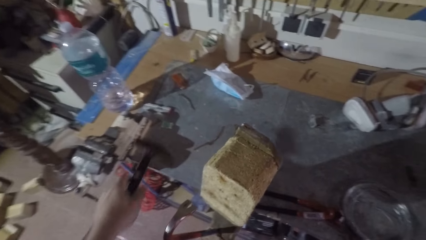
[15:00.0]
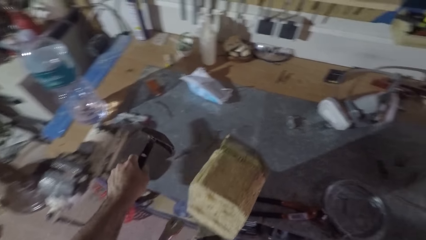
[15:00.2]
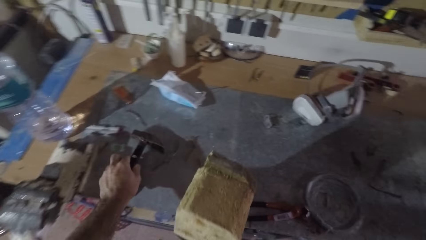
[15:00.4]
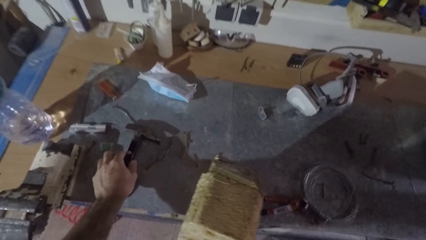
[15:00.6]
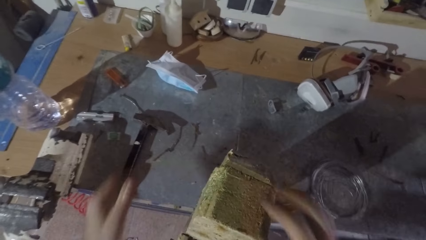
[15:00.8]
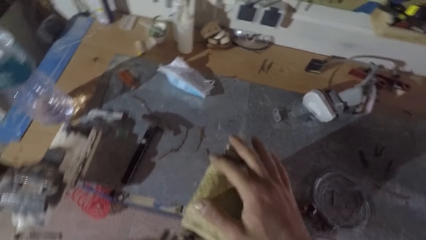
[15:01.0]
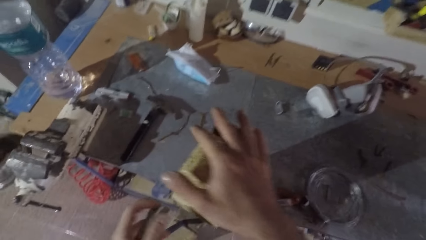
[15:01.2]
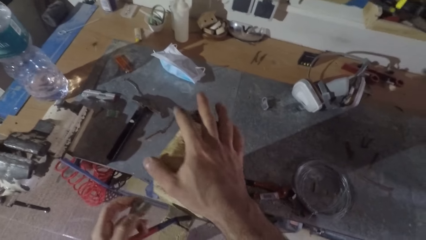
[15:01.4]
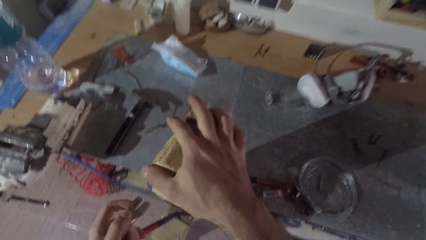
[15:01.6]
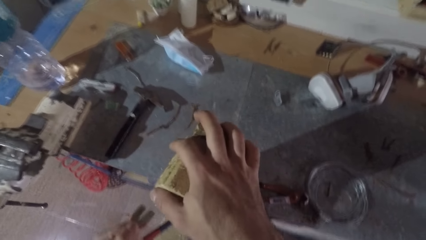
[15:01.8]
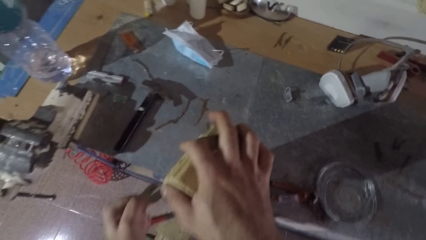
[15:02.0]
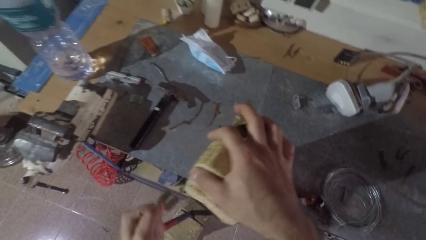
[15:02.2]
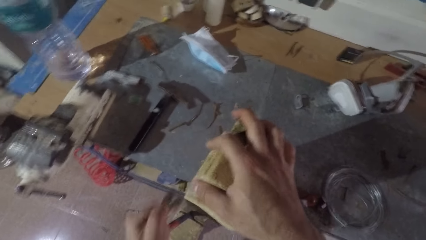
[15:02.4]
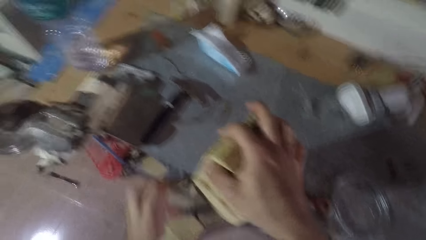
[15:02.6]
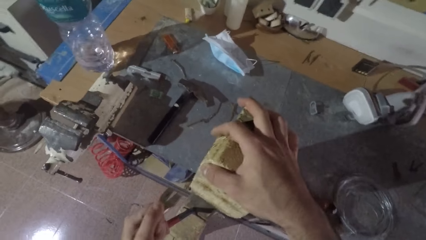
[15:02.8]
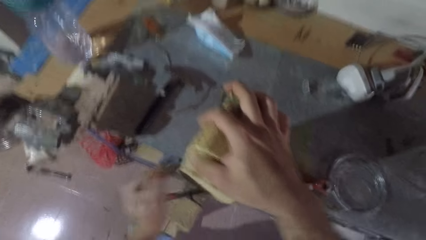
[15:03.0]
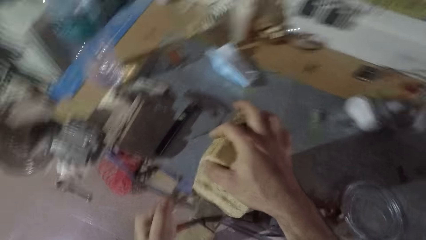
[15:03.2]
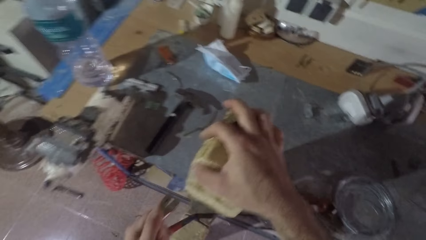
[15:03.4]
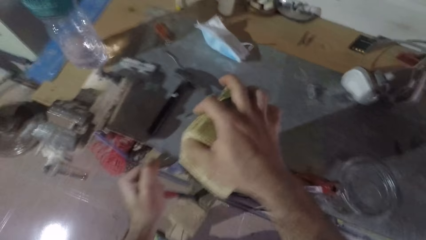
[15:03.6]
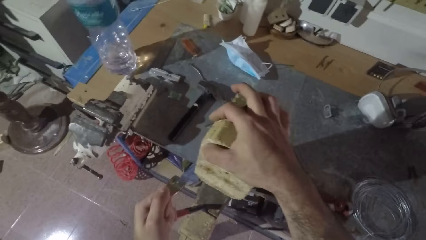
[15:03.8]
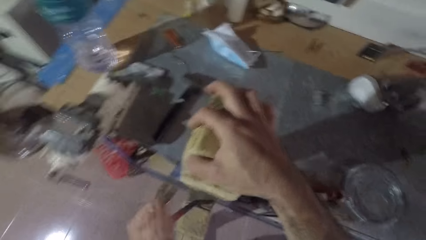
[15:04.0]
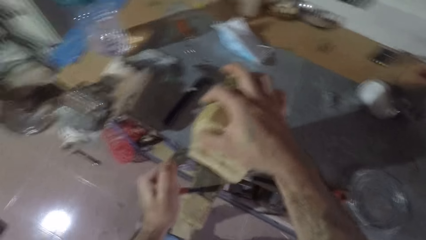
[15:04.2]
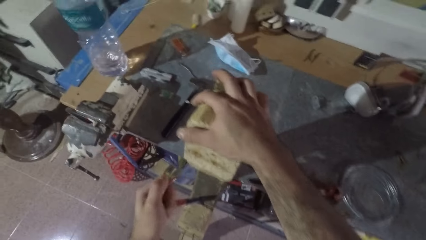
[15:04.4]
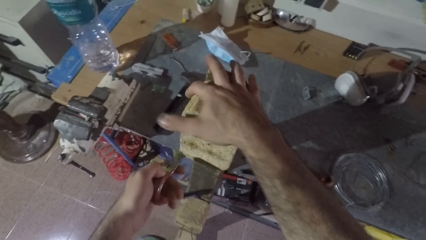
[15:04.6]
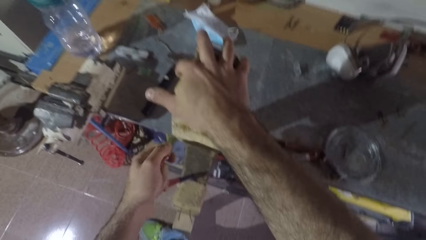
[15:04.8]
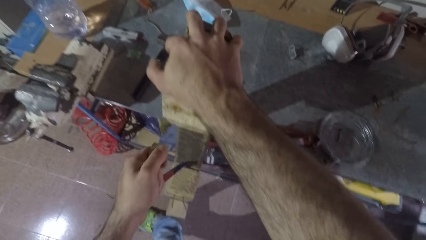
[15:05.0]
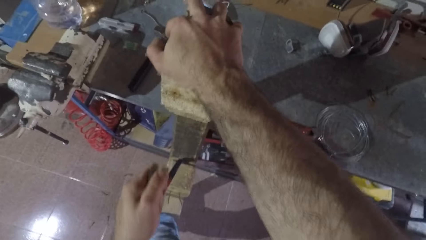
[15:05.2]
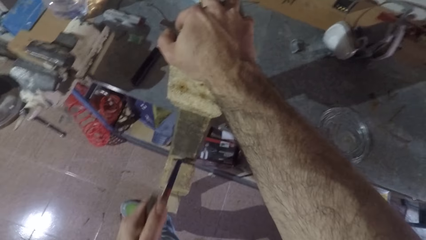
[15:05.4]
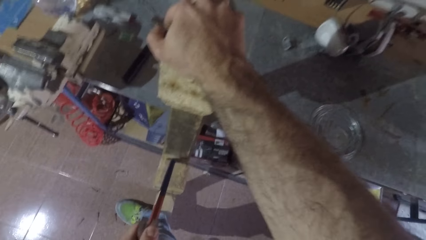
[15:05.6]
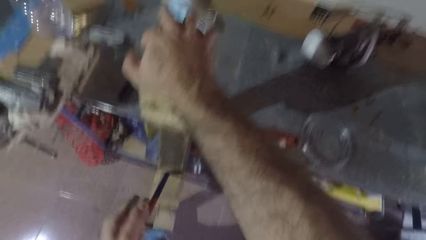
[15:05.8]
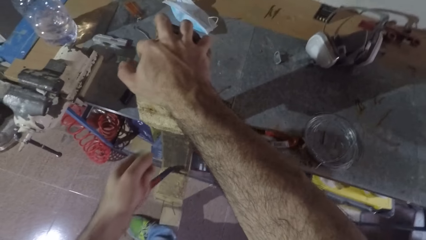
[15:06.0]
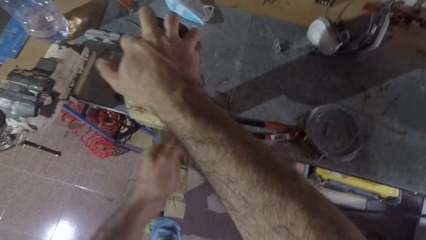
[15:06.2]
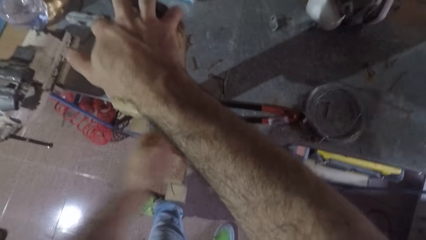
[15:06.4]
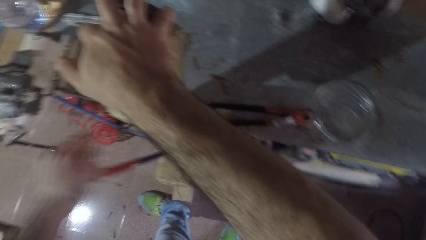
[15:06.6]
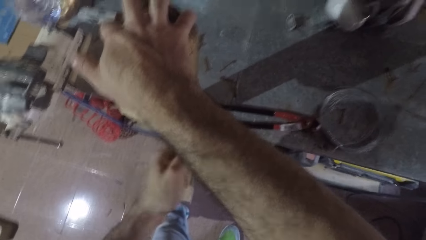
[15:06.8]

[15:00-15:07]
The camera wearer puts the wood on the table. He drops the hammer on the shelf. He pulls the wood cube from the rectangular wood with the crowbar with his left hand.

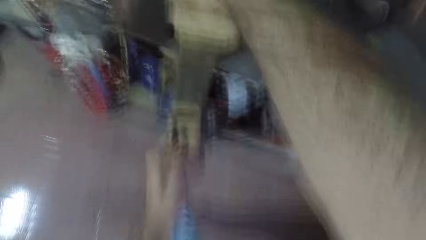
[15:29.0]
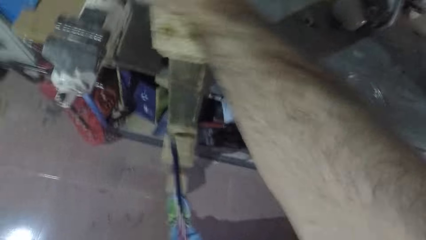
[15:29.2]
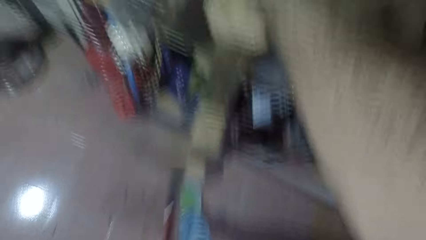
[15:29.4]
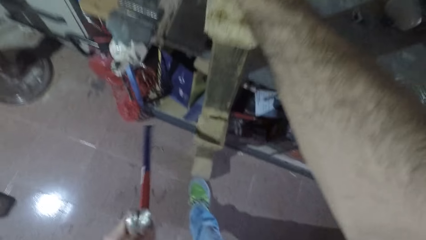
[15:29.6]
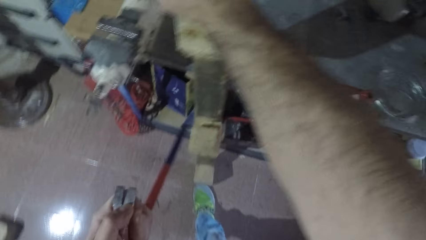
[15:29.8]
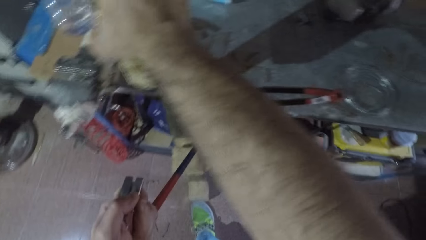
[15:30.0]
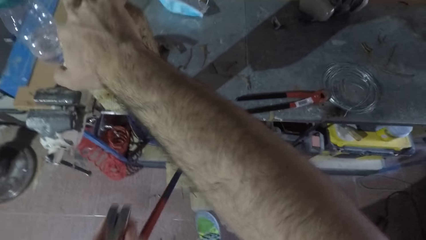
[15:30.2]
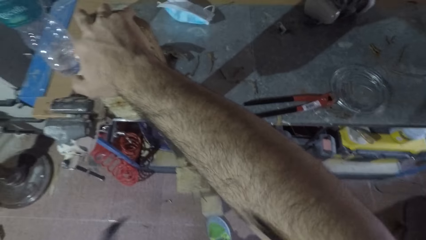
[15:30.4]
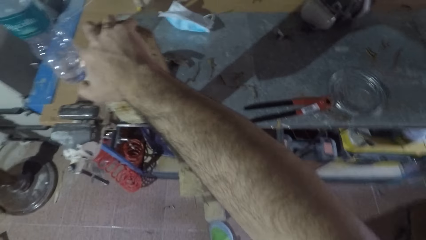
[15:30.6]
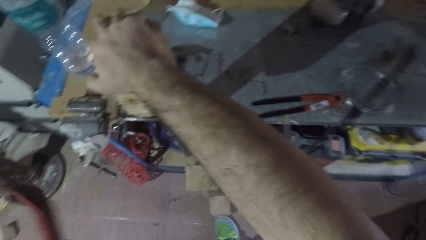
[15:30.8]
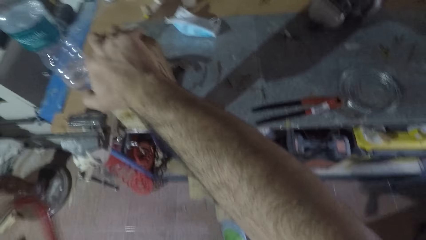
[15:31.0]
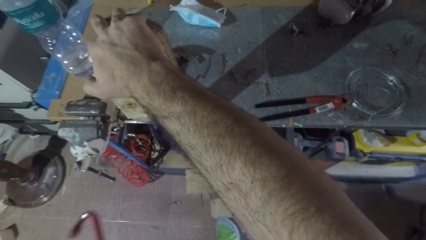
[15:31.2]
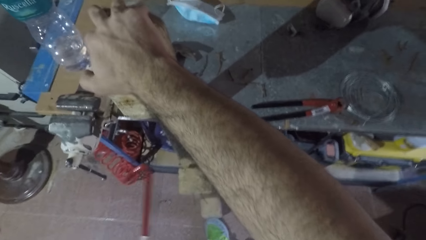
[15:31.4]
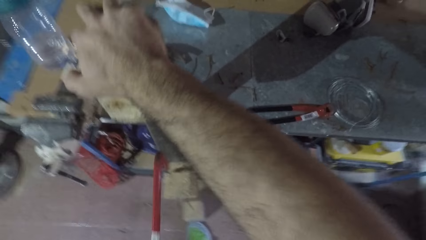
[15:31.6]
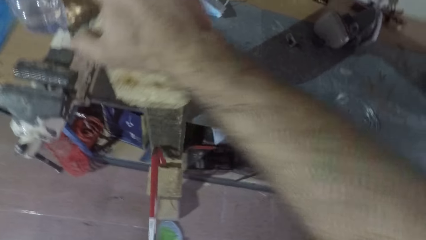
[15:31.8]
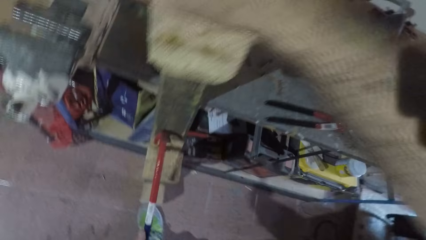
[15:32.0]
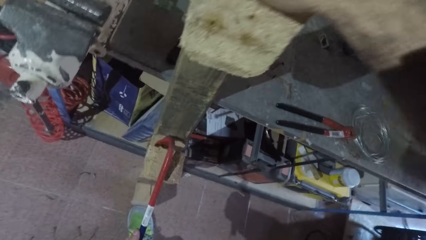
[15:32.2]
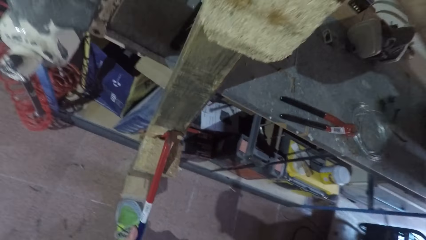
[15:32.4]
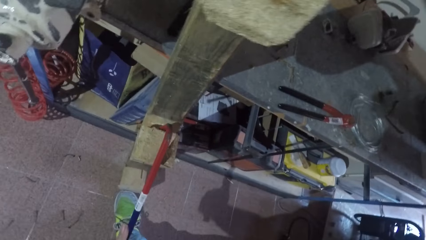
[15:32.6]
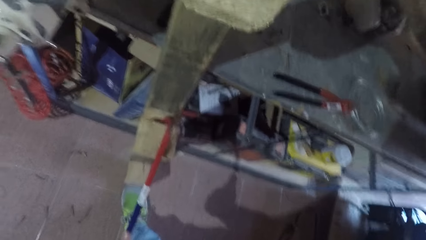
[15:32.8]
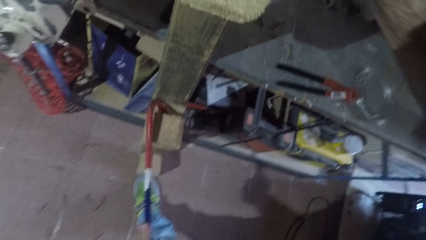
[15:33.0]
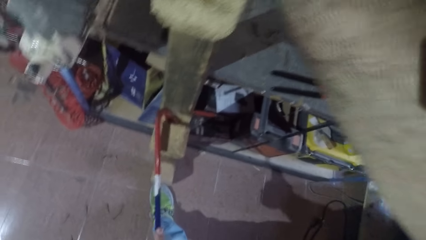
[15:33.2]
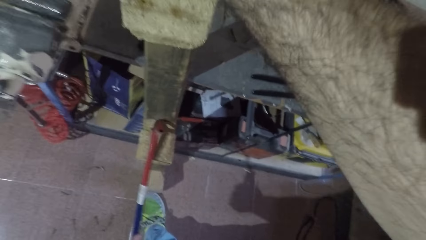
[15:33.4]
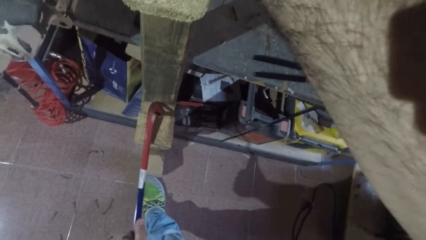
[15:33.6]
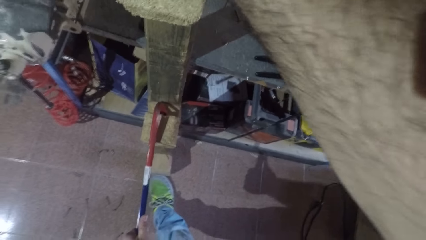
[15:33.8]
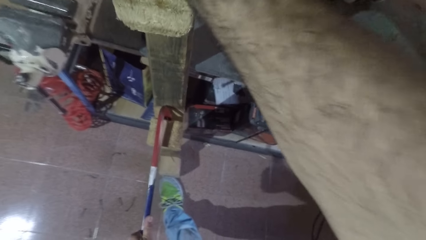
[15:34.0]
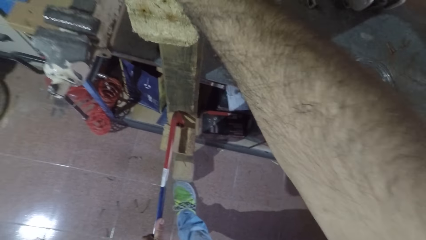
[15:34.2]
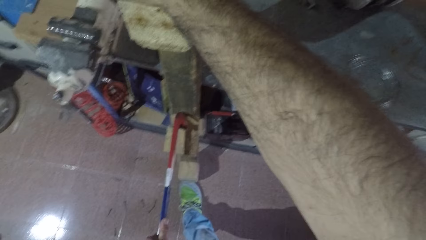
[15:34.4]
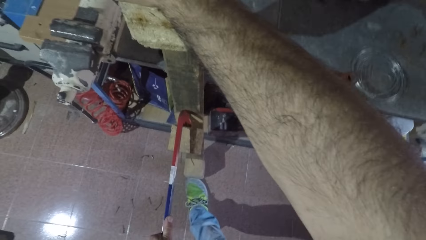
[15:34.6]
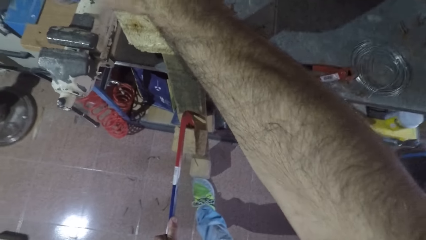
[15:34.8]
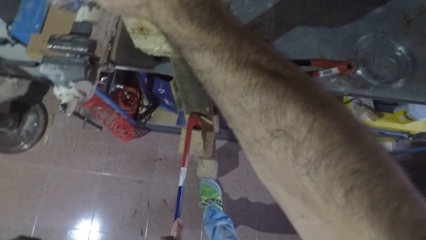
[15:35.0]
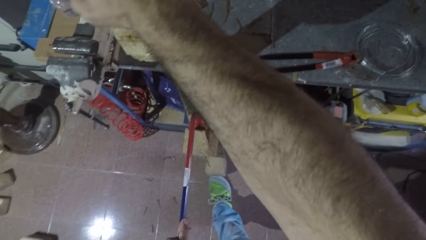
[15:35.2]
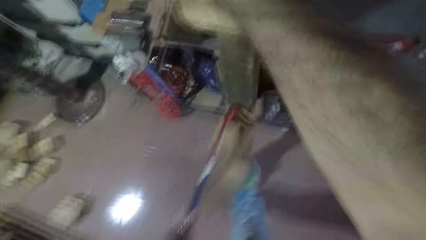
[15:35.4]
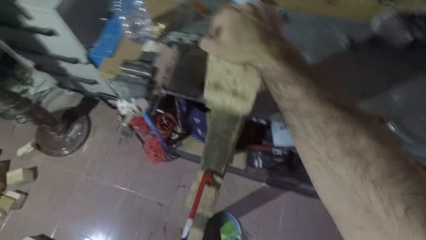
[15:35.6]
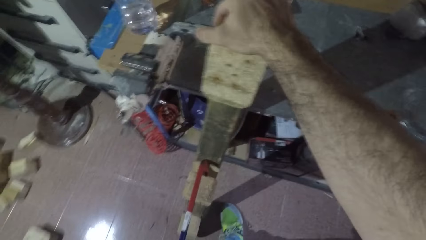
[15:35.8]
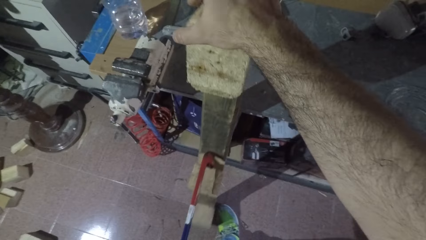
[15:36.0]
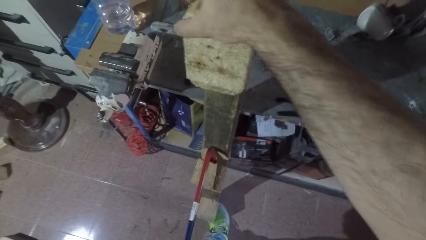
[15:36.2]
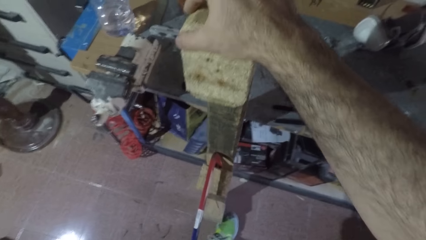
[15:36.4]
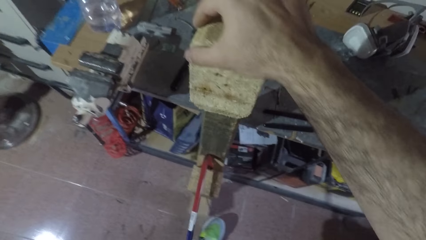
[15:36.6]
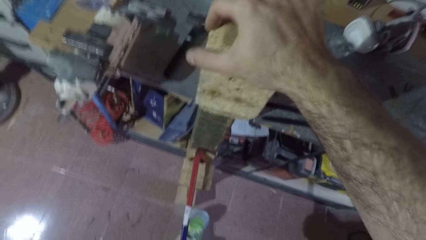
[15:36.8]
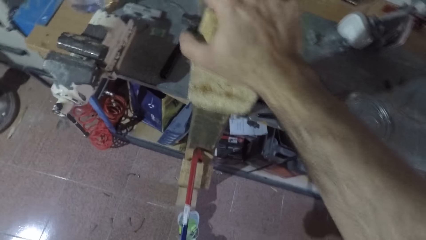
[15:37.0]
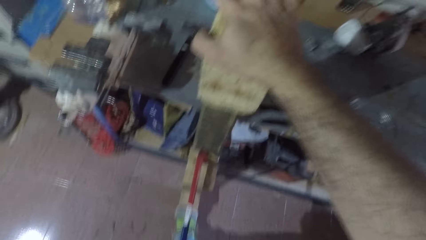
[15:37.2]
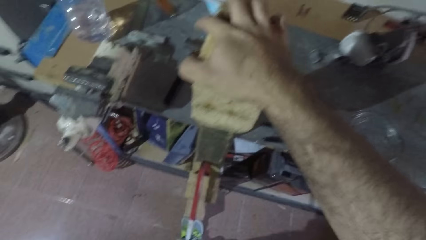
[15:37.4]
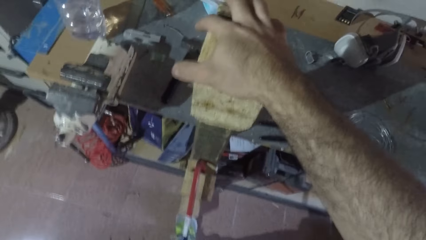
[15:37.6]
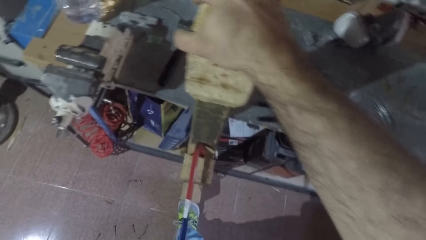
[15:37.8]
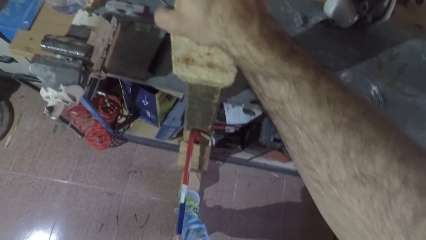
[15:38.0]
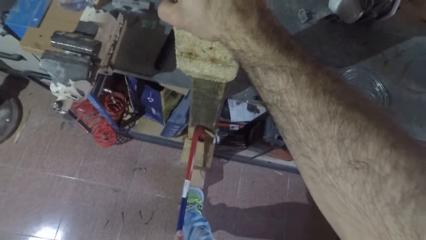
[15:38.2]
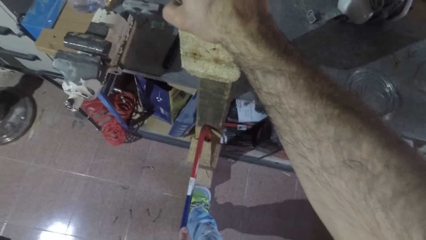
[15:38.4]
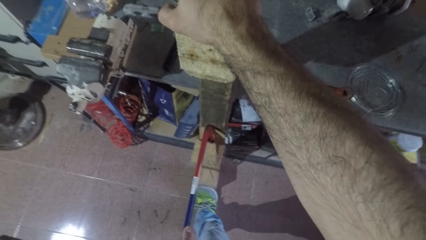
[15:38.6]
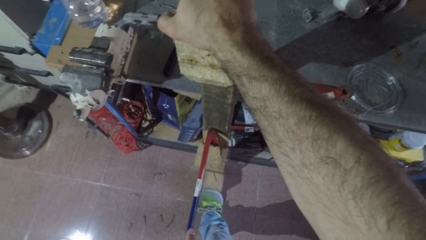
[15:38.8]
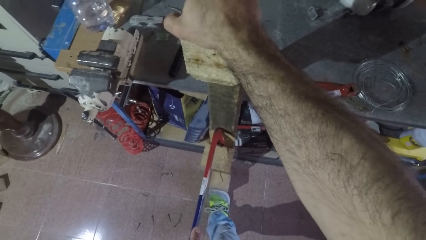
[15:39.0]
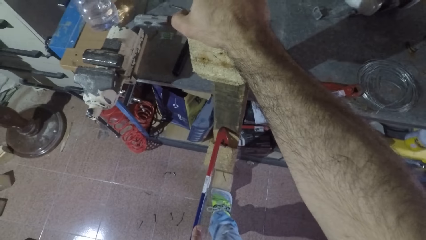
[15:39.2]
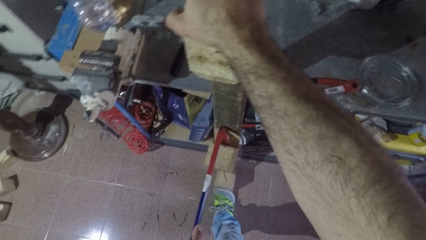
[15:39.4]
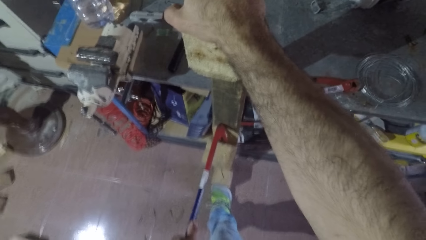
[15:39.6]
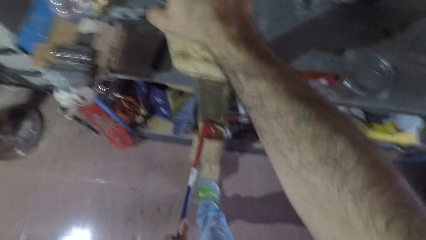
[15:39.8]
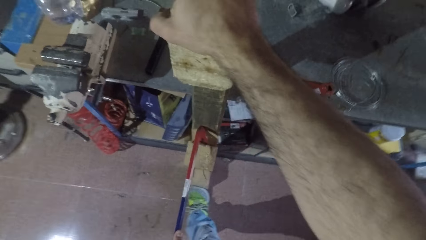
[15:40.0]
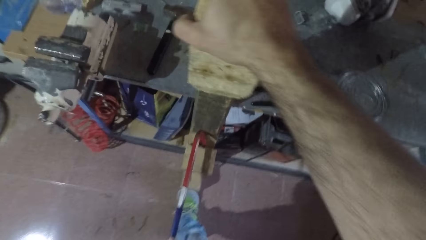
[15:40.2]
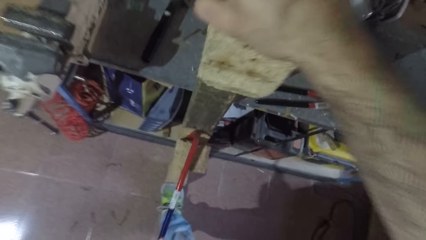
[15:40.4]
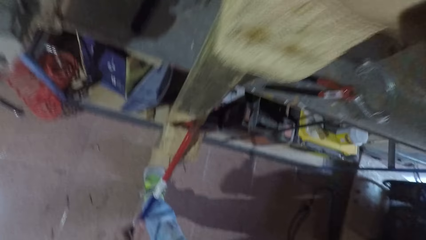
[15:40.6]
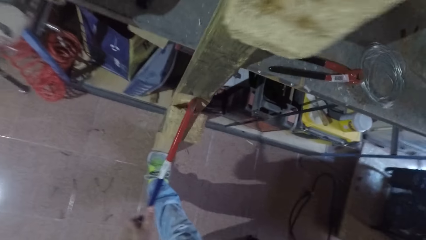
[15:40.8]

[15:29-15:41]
The camera wearer turns the hook around. They insert the hook in the wood. They pull the wood using the hook.
